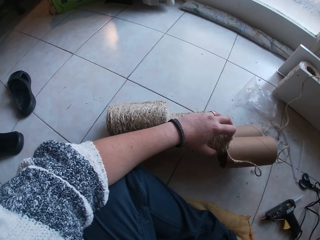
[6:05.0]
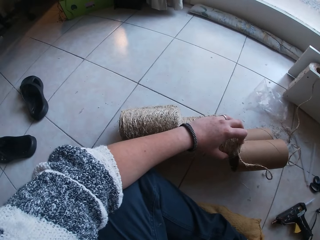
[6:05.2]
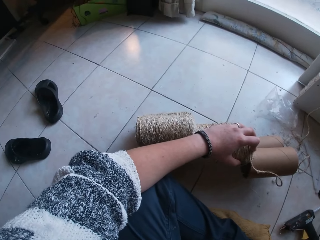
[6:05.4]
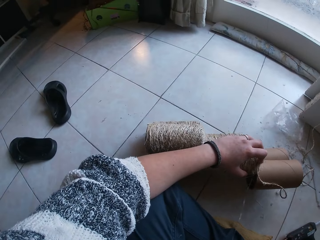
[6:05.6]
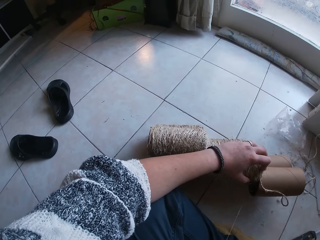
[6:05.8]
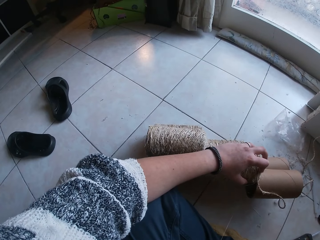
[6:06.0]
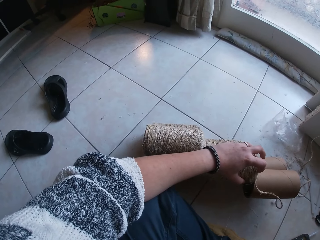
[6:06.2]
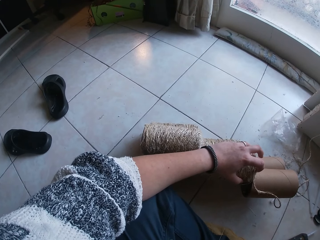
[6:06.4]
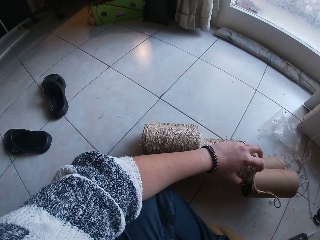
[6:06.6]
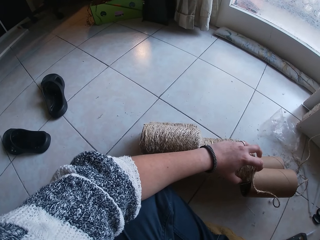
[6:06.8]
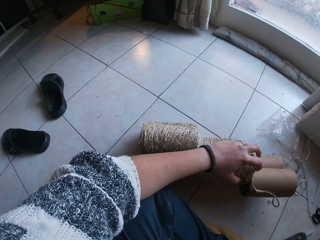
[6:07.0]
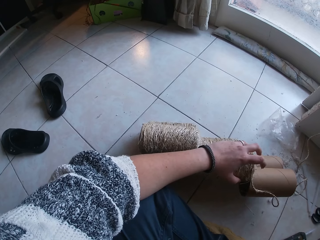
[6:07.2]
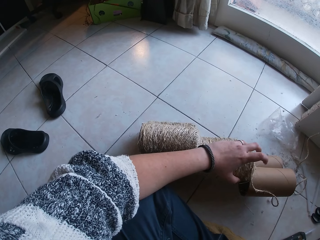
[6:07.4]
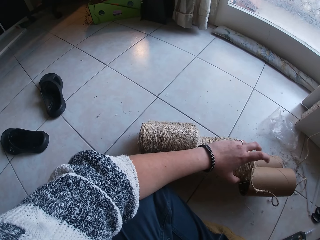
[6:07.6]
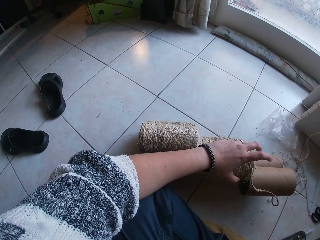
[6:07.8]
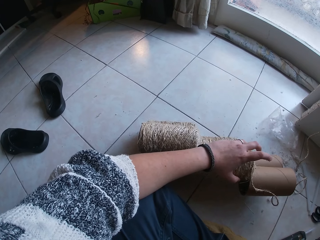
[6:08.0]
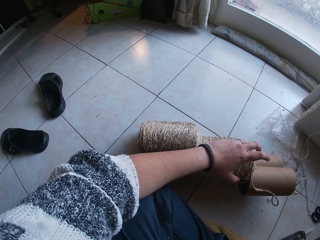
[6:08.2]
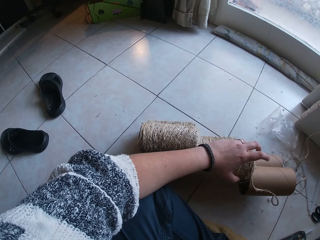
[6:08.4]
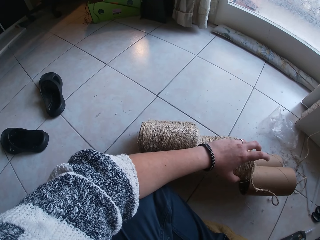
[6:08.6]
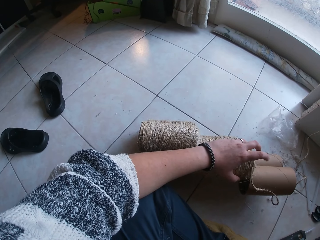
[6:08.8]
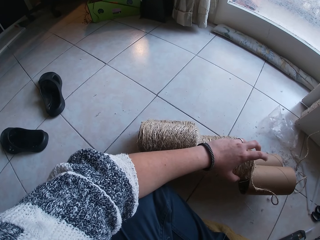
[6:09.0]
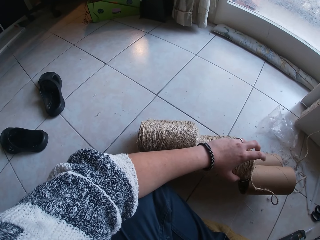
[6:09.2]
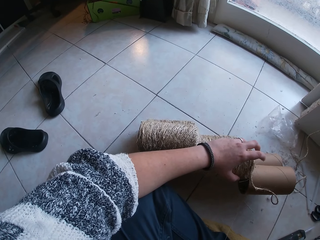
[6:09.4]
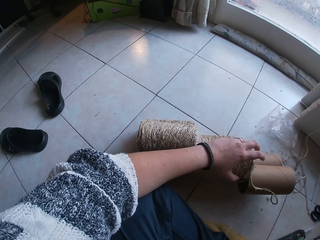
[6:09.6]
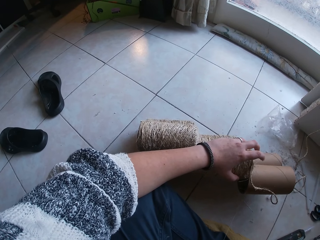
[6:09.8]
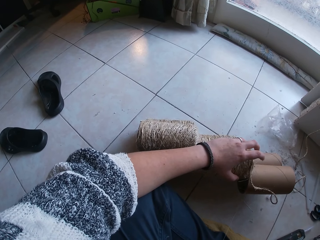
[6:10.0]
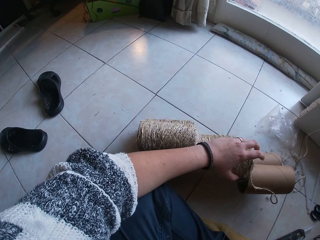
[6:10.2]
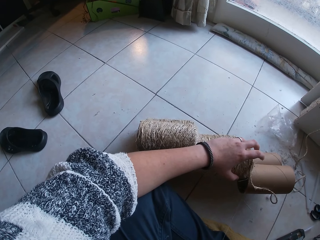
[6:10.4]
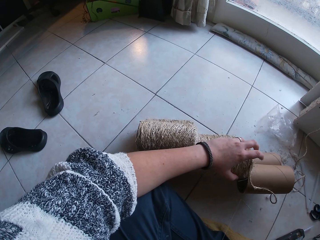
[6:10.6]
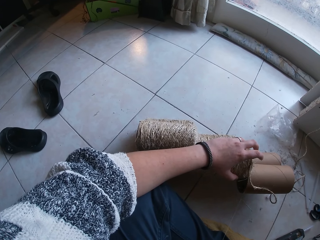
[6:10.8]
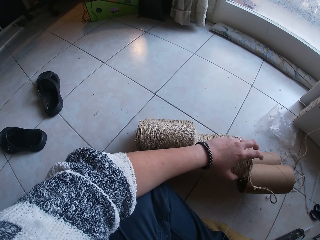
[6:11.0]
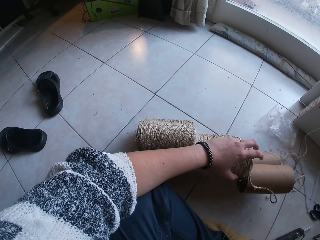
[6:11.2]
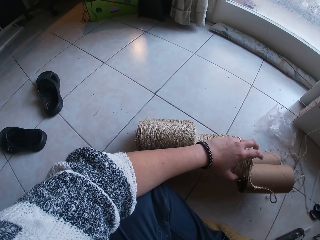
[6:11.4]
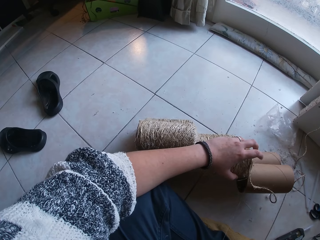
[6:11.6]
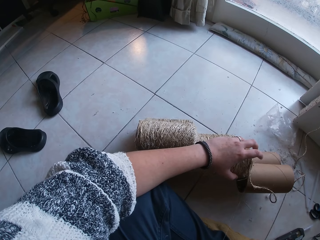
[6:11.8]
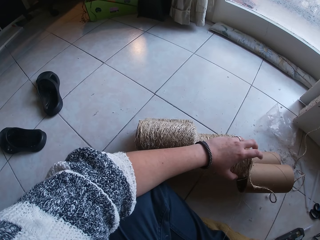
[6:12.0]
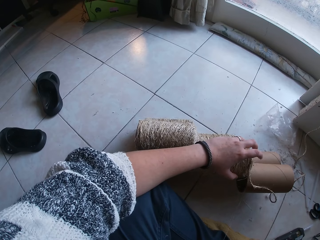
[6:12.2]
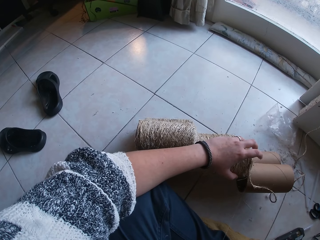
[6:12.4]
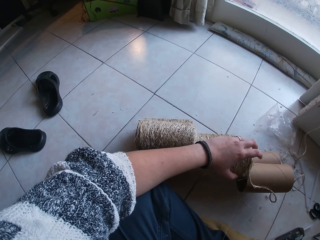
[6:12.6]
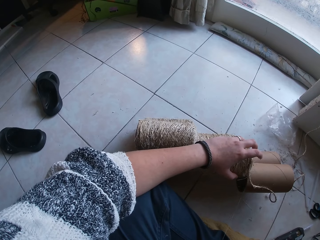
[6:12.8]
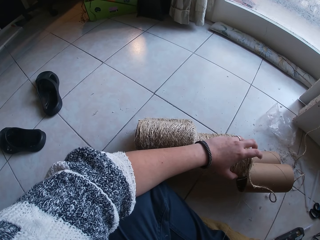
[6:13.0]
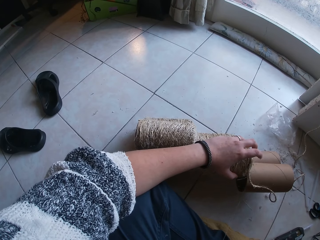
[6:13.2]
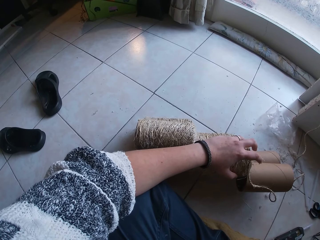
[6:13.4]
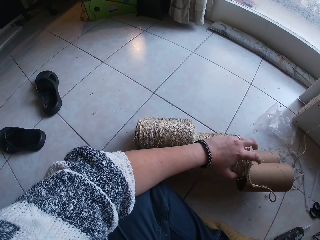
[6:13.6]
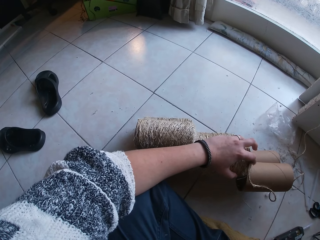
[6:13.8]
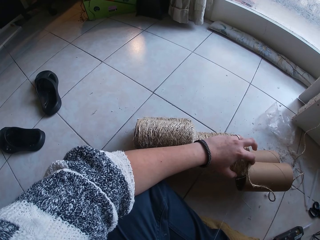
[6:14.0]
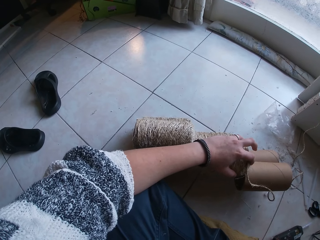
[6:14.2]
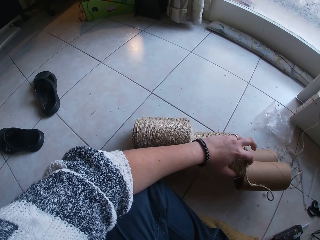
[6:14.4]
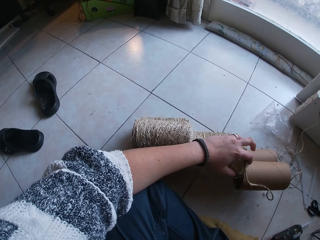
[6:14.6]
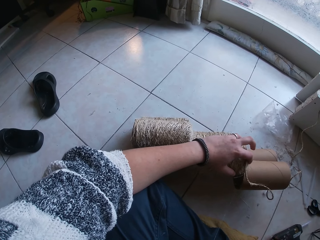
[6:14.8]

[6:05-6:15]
The camera wearer lifts his hand. He looks around the room. He holds the rope and paper. He looks around the room.
